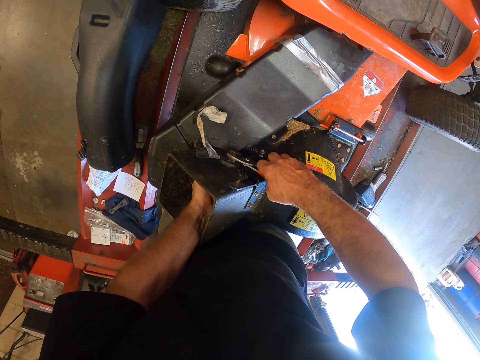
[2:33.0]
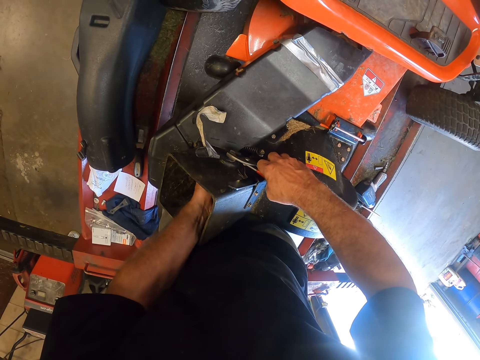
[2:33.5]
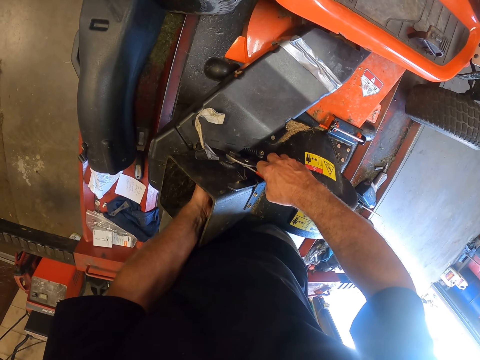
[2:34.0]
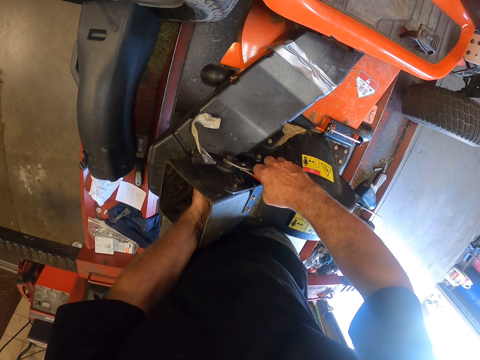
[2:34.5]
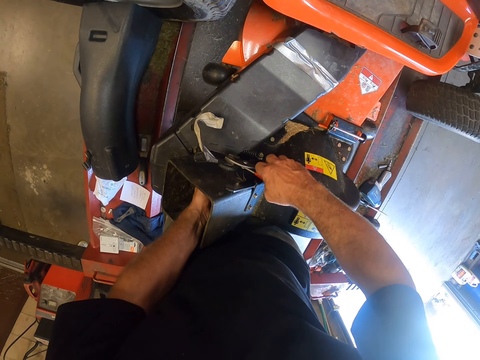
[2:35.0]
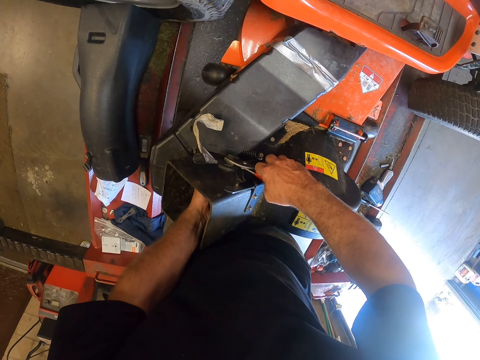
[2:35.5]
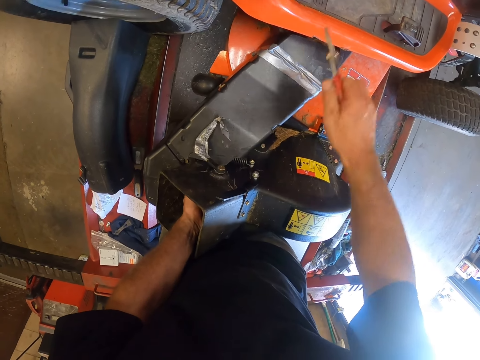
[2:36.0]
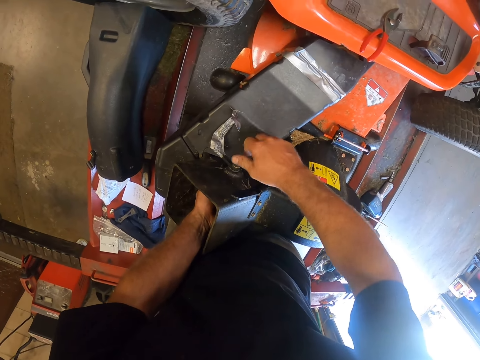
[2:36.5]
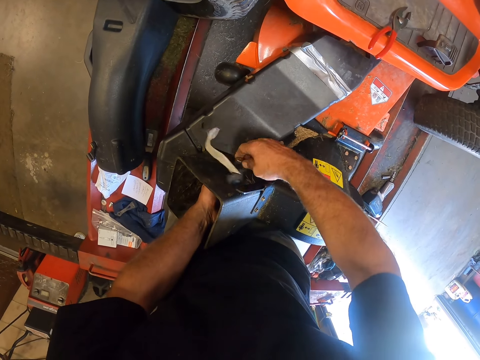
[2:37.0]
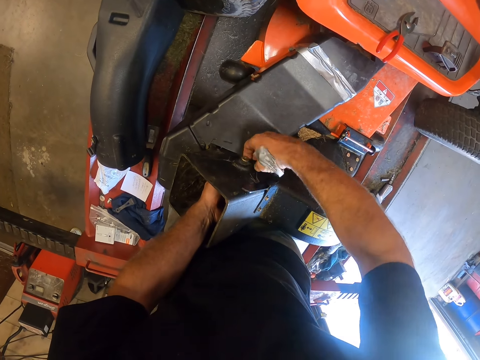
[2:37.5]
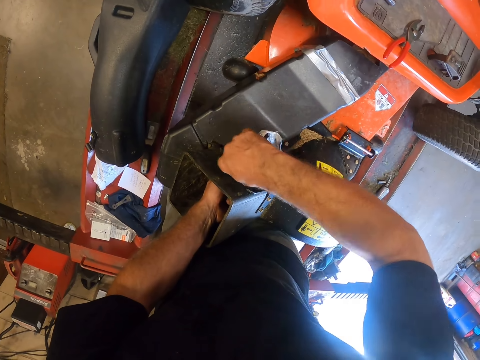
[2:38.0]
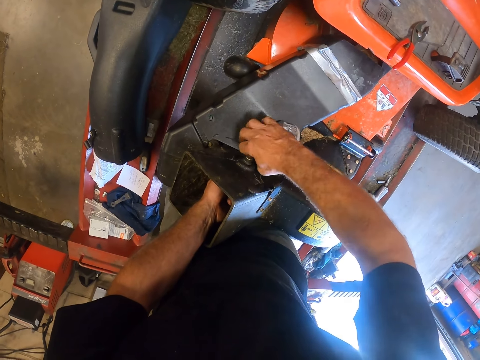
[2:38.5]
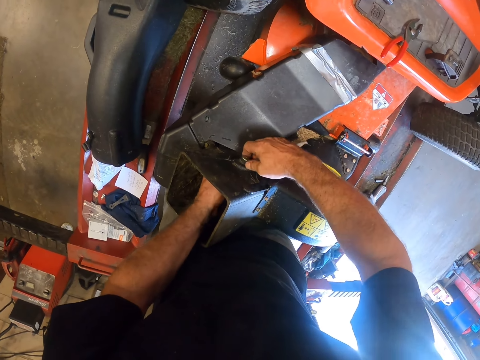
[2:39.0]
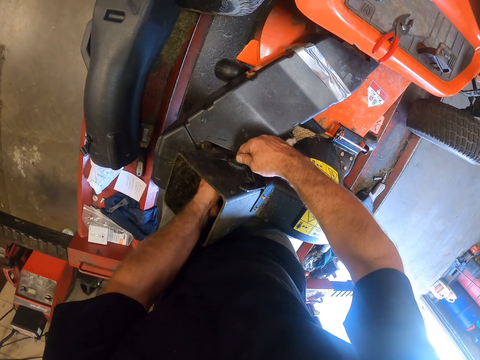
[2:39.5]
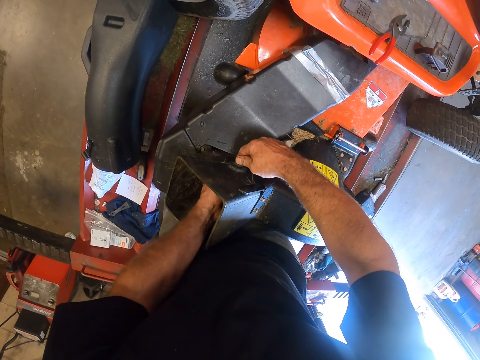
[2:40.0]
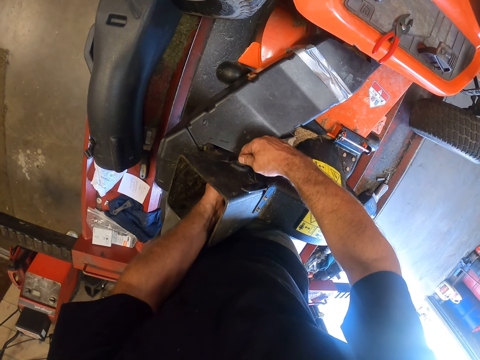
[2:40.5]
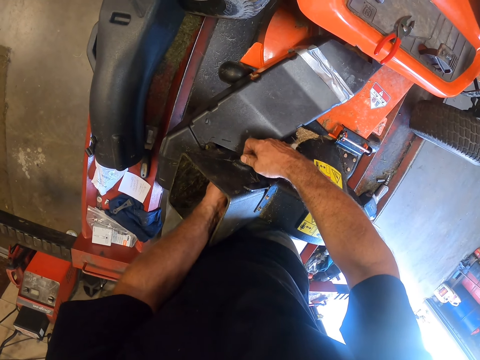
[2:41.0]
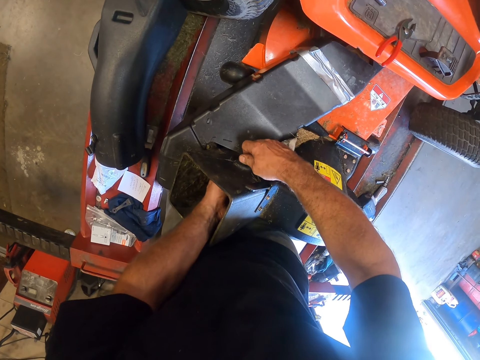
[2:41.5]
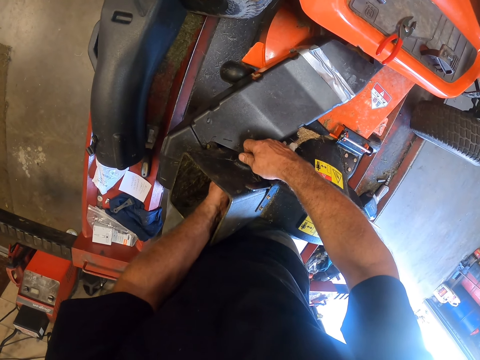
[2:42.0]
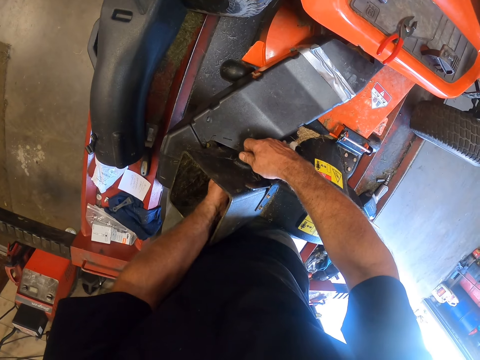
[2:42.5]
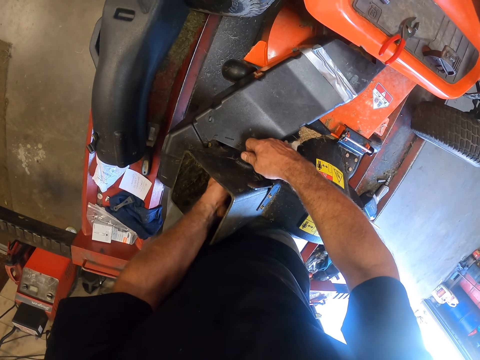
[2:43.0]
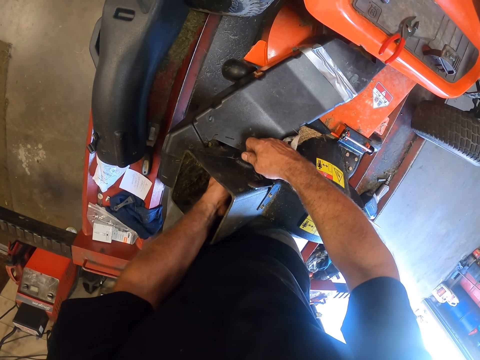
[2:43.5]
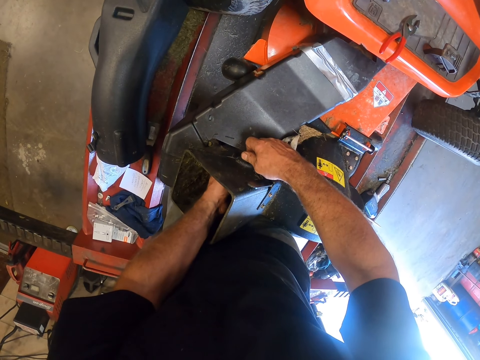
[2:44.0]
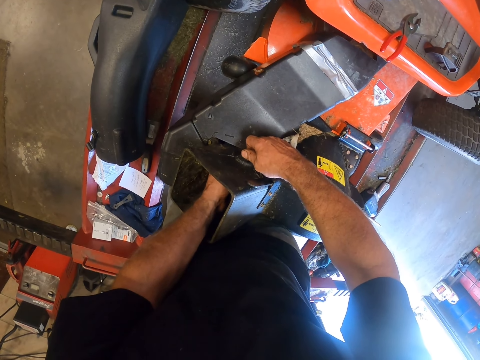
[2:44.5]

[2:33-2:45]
The camera wearer rolls out a screw nut in the tube. He holds the pliers on the nut. He drops the plier in his right hand on top of the lawn tractor on the car lift. He loosens the screw on the outer part of the other part of the grass collector with his right hand. He puts a hand in the tube.

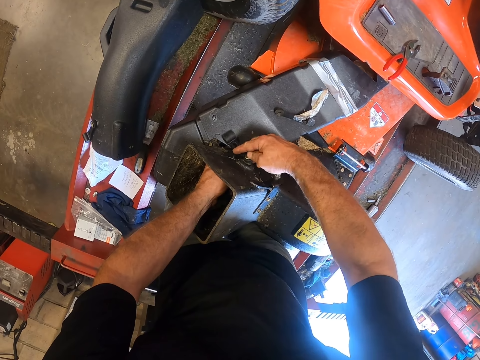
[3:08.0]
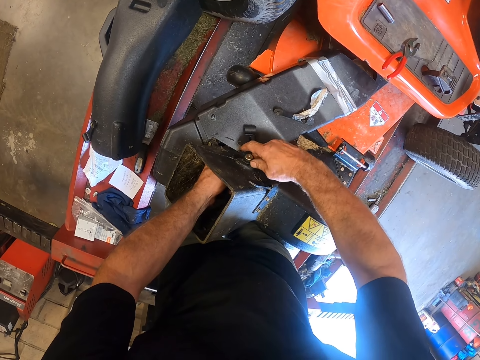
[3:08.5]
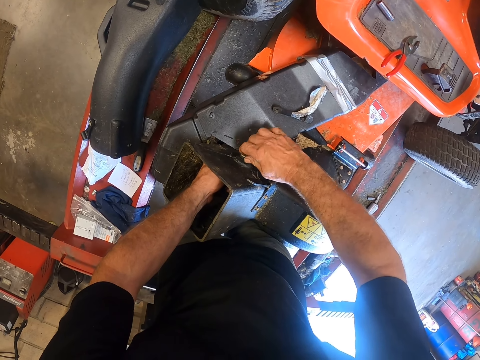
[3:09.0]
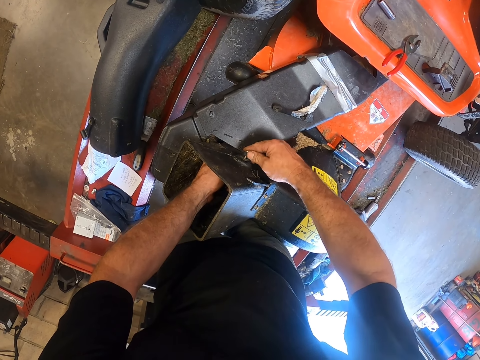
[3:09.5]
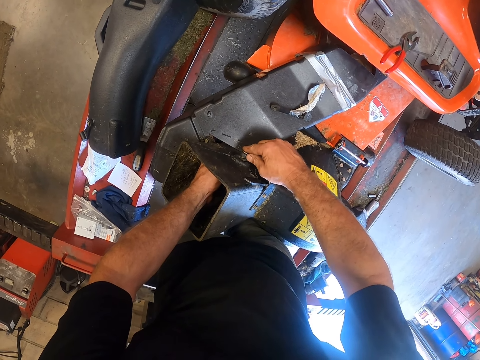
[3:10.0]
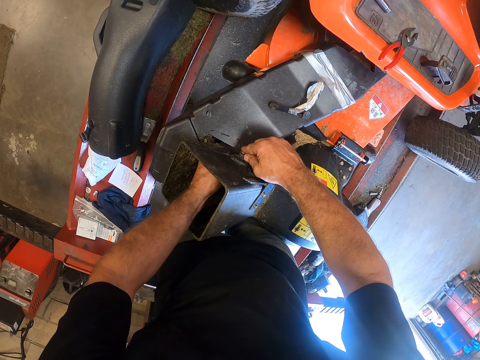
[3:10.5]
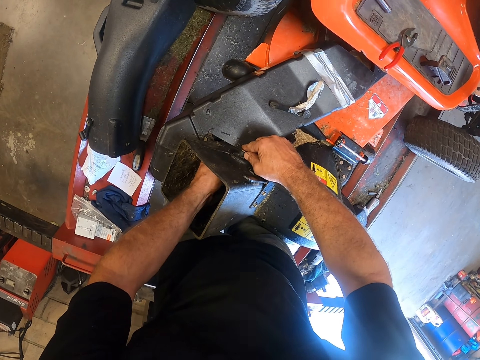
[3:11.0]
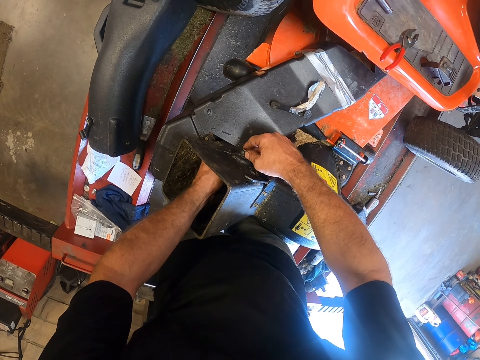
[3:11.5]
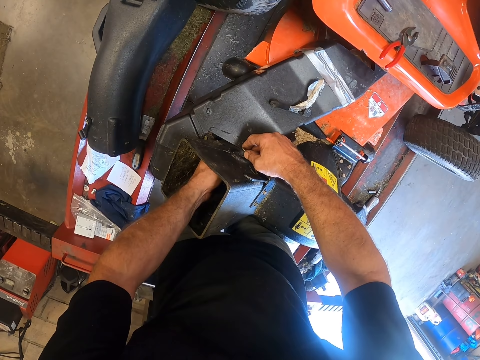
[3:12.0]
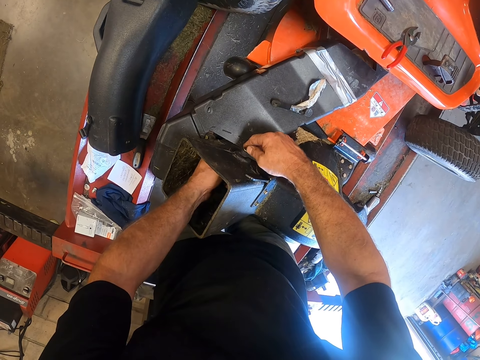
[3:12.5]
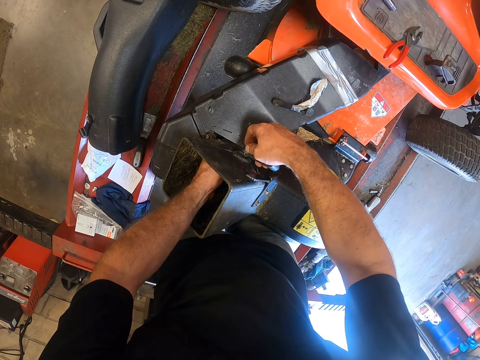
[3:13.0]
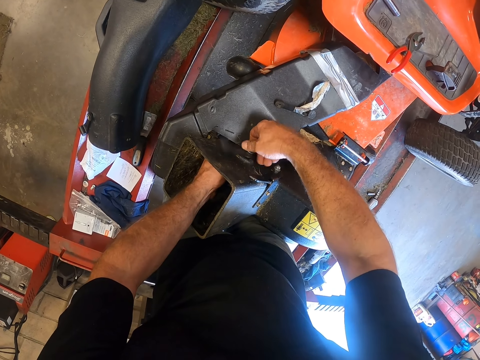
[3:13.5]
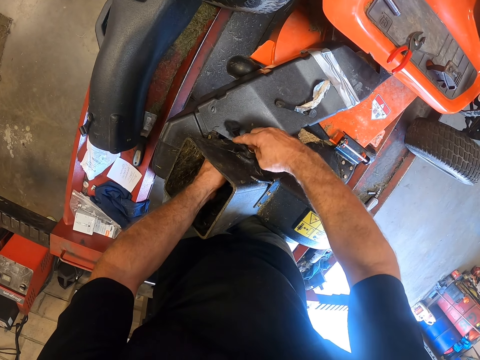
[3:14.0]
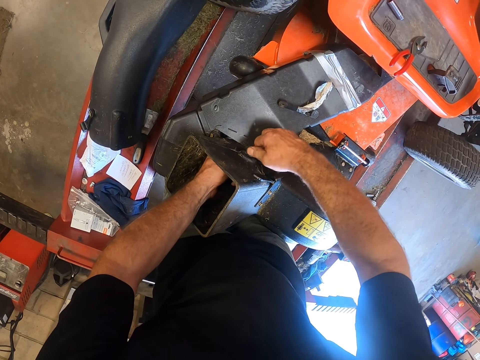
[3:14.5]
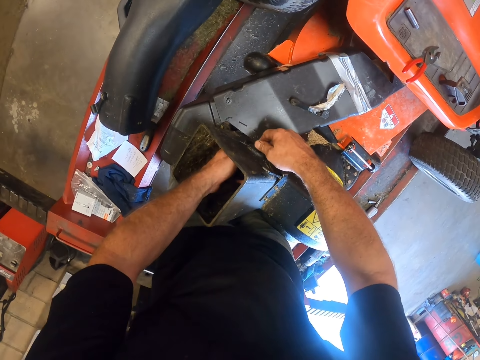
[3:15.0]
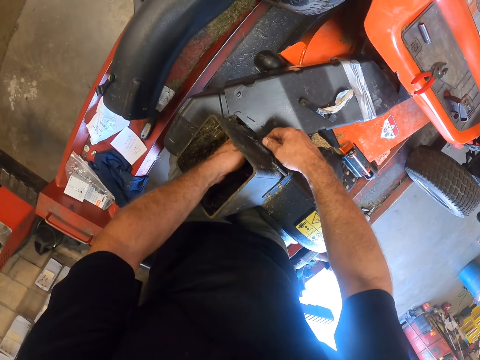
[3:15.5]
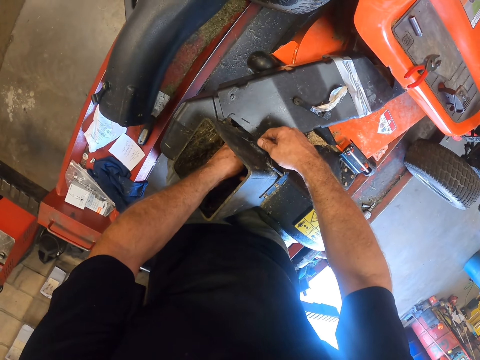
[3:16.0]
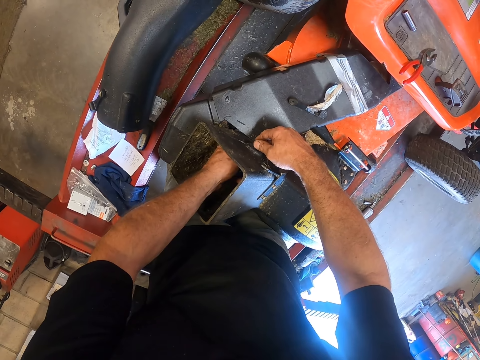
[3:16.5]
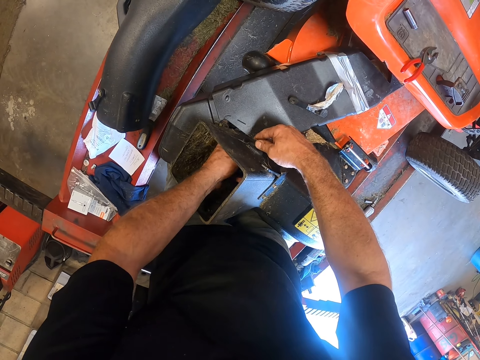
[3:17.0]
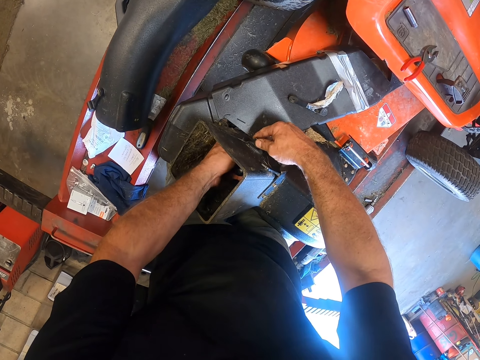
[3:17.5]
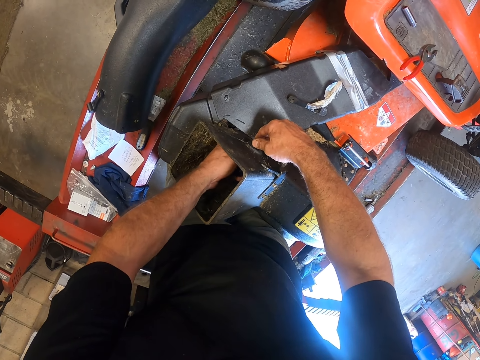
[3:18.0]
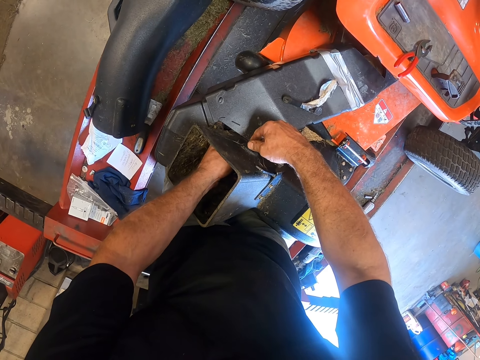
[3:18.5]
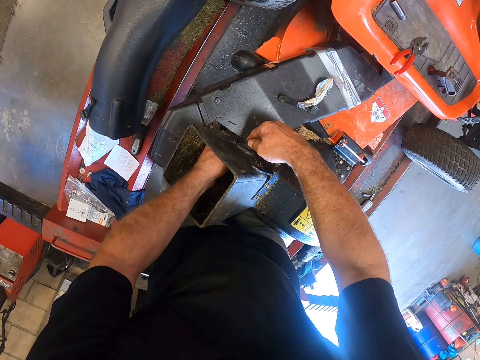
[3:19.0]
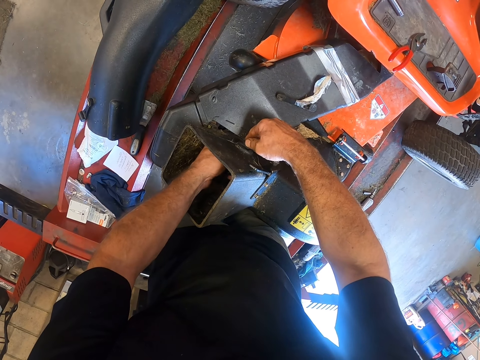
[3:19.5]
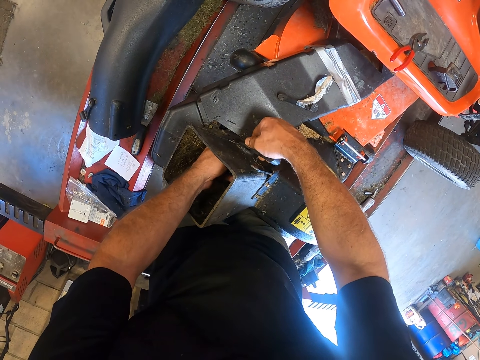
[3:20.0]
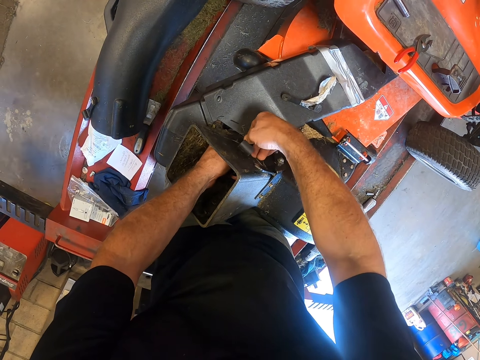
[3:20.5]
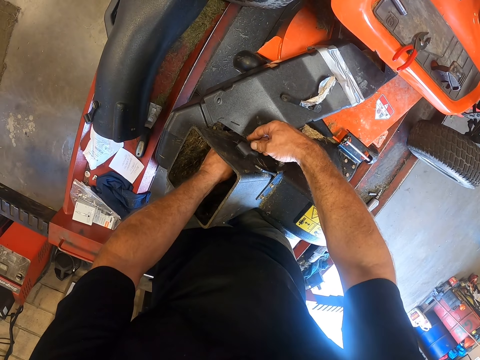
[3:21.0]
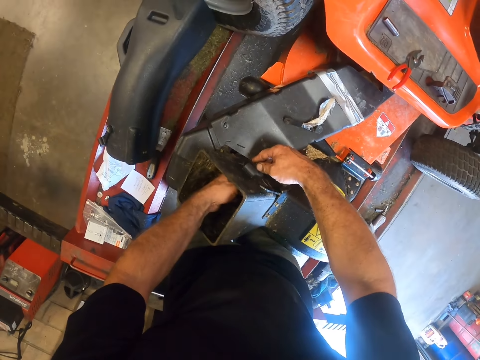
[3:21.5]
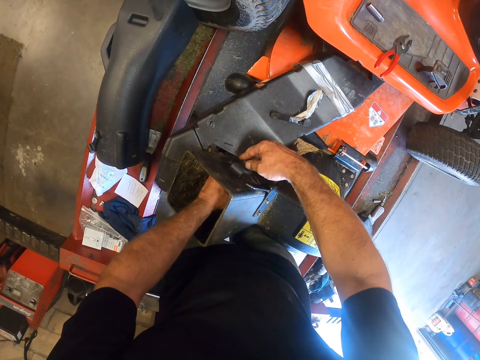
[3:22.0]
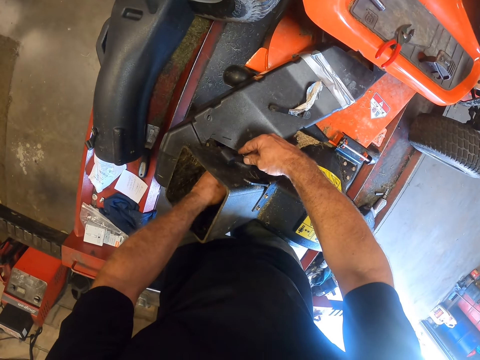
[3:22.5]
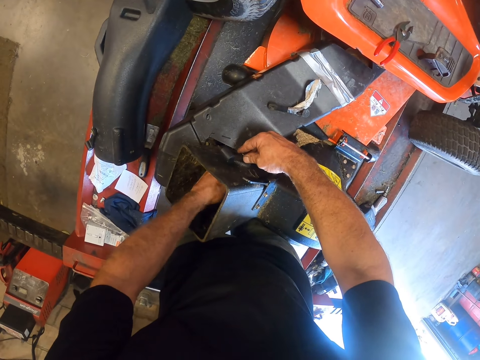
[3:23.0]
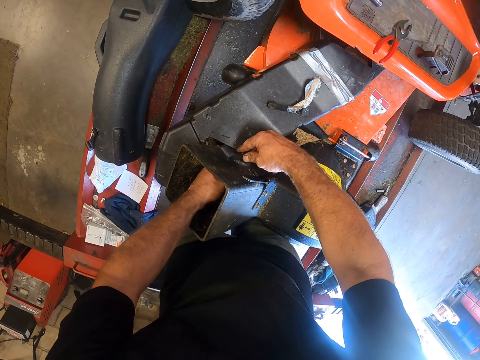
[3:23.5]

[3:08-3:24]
The camera wearer screws the first lever with the screw into the other part of the outer part of the grass collector with his right hand. He puts a hand in the tube to close a screw nut. He screws the first lever from the inner part of the other part of the grass collector with the screwdriver in his left hand. He fits the screw nut in the tube.
